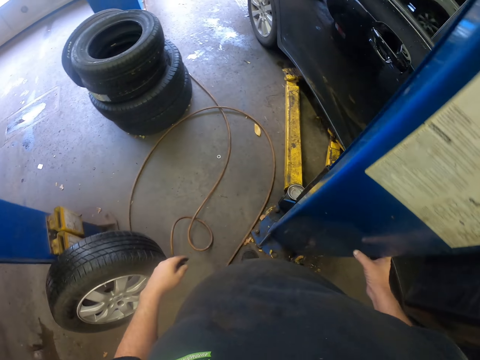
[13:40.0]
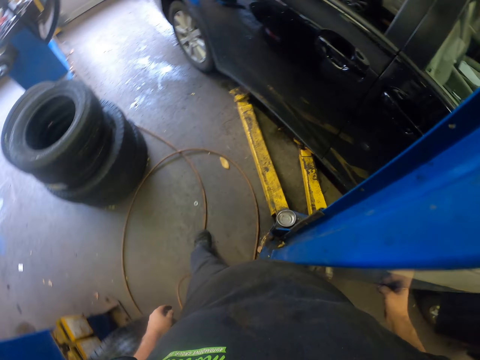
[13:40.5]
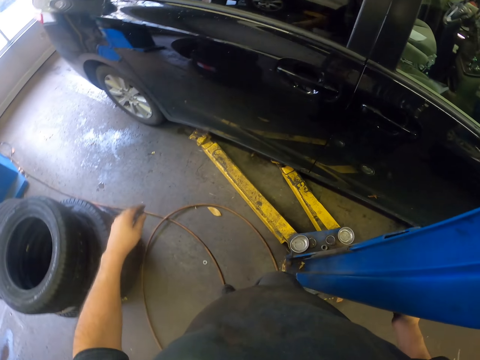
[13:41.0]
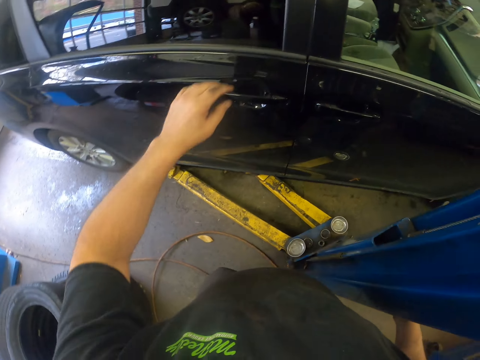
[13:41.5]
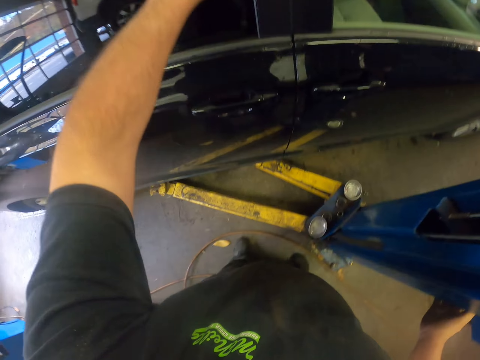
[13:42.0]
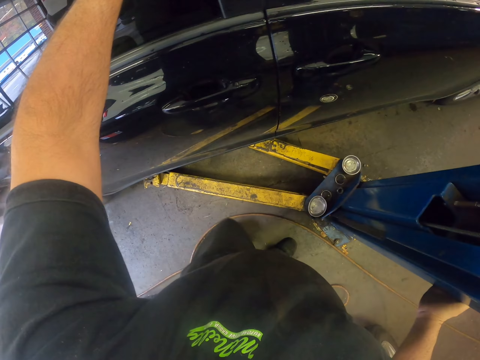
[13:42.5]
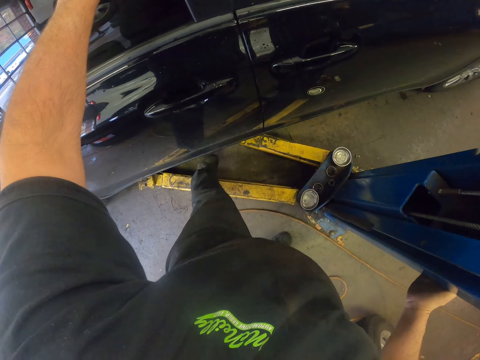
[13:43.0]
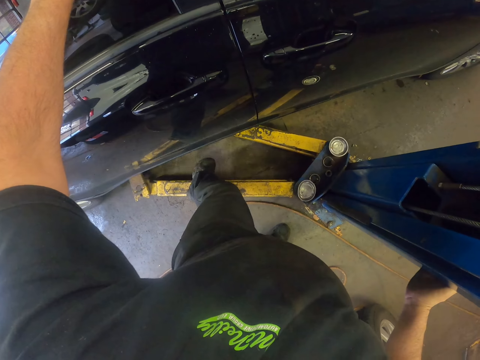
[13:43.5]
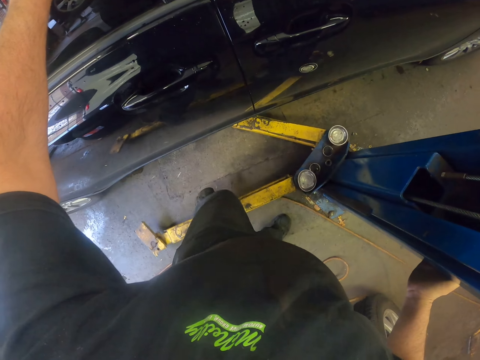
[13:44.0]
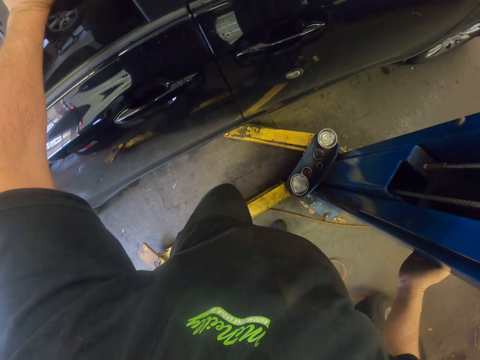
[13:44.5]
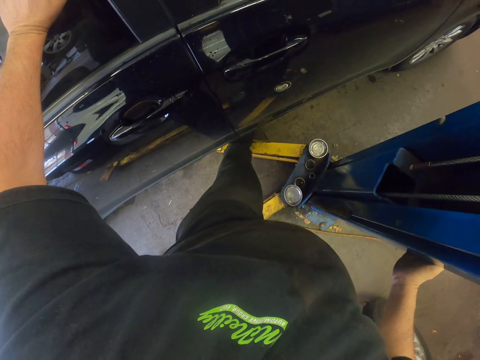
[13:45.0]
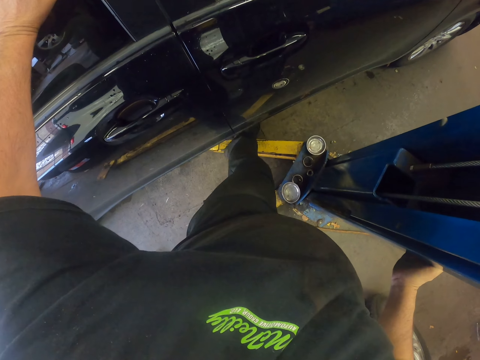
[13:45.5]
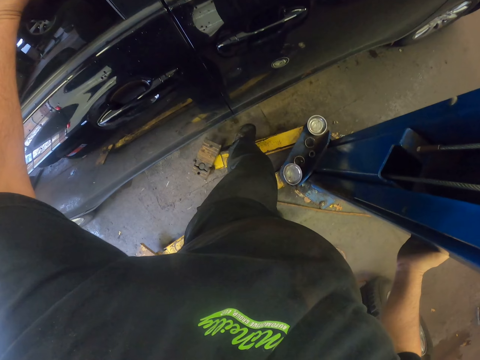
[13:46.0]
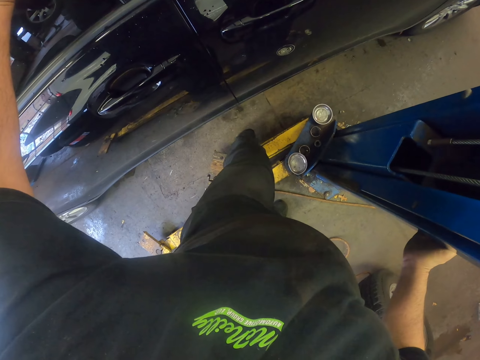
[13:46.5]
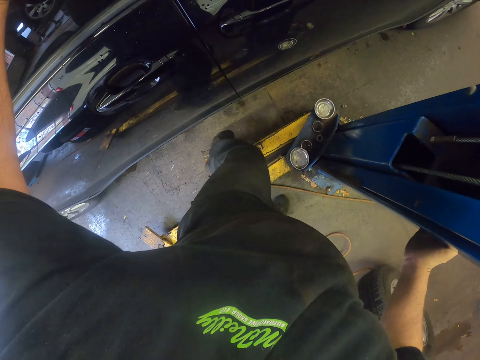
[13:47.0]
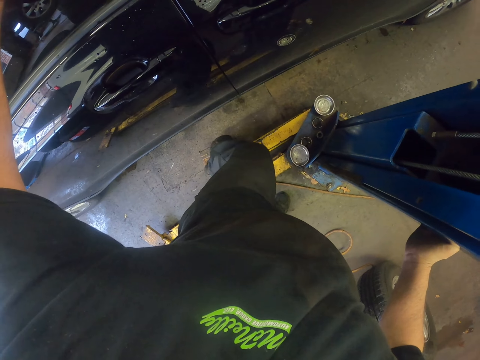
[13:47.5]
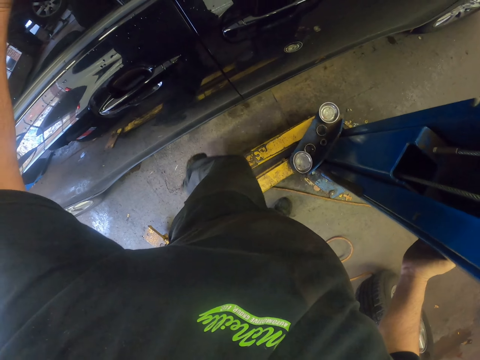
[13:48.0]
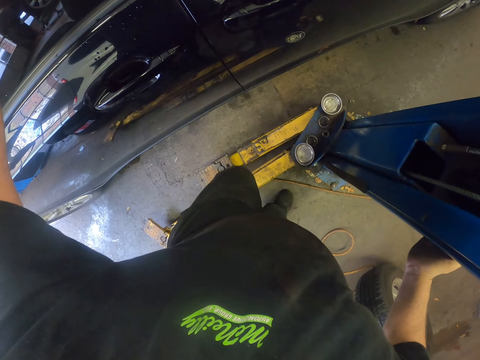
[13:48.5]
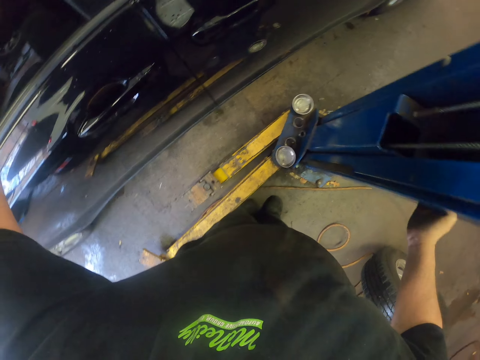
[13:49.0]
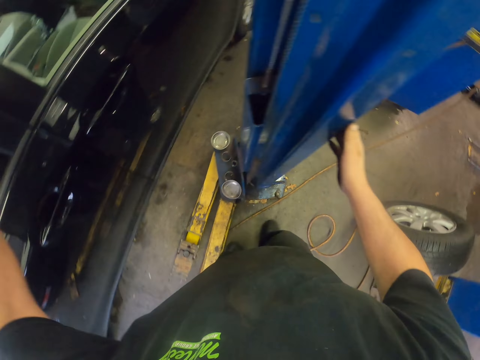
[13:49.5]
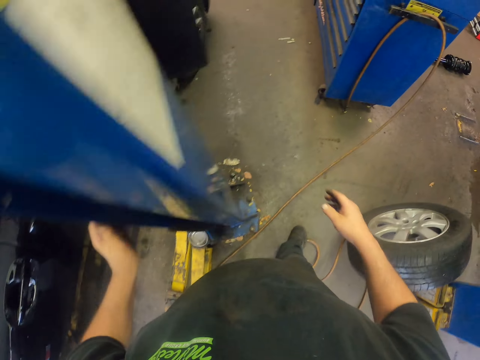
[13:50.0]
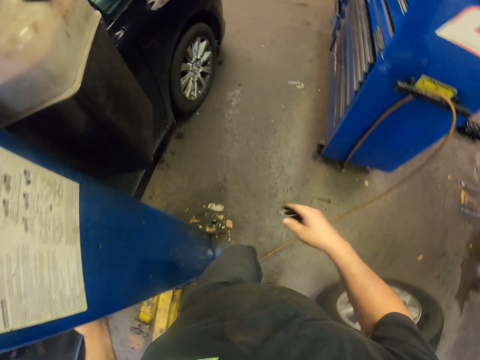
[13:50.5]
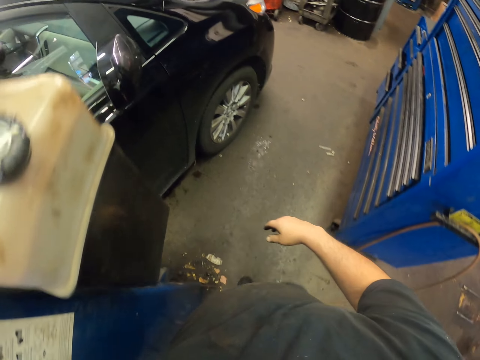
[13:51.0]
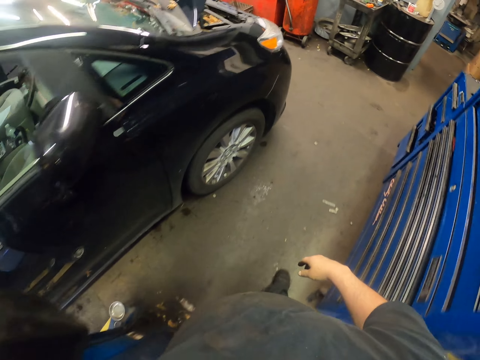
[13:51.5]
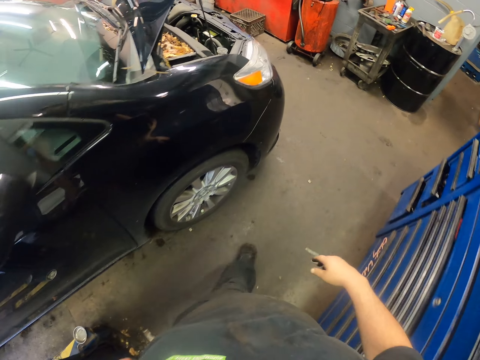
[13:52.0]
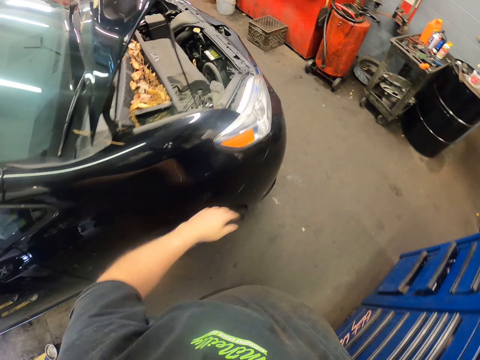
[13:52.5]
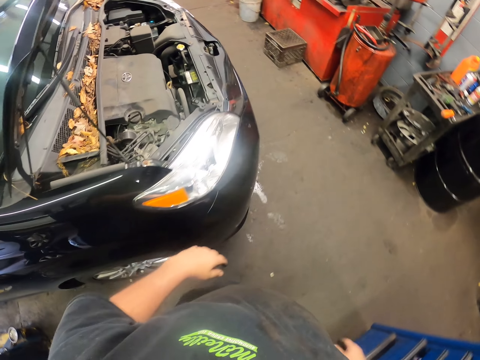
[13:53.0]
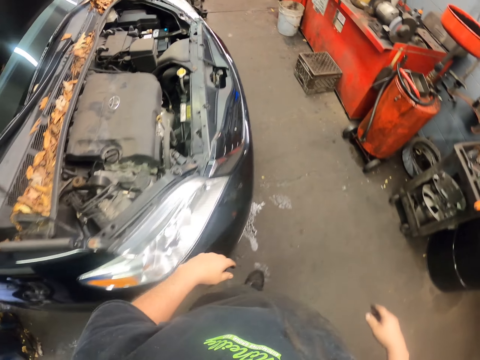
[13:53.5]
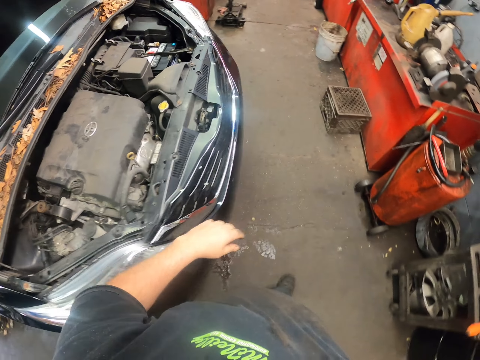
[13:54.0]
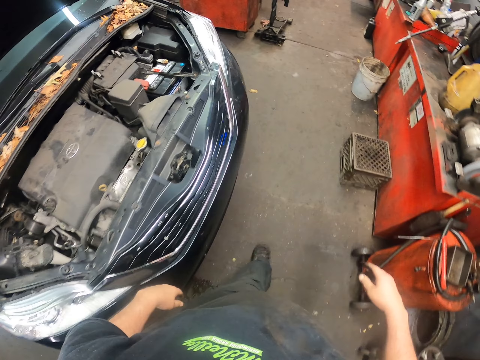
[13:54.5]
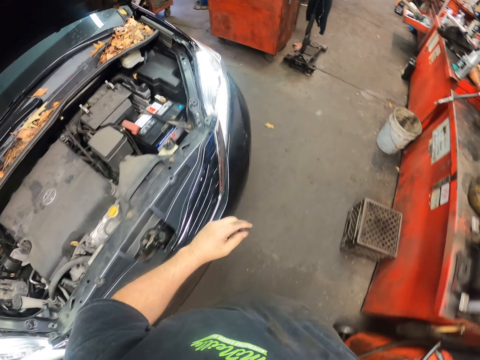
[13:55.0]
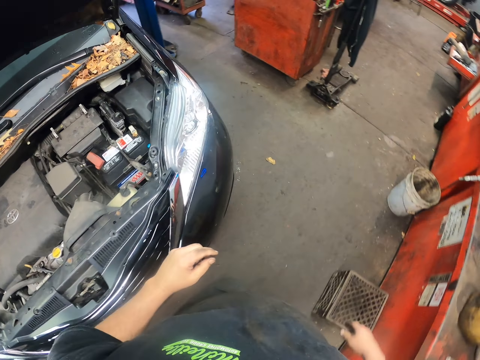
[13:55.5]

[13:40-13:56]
The camera wearer holds the car. He pulls the jack with his leg. He walks around the car.

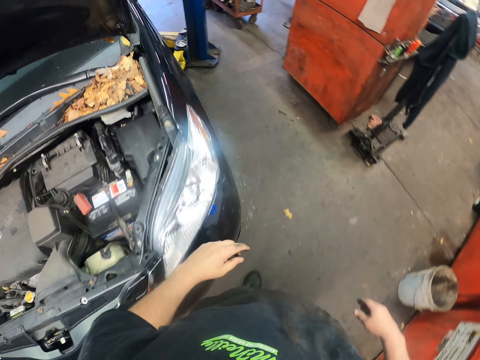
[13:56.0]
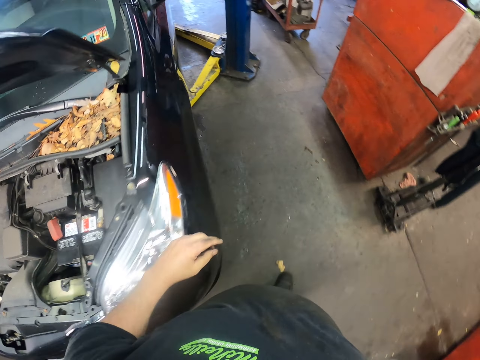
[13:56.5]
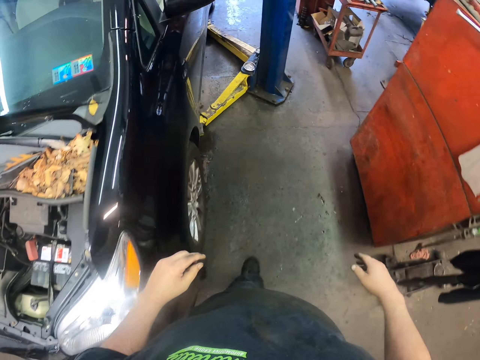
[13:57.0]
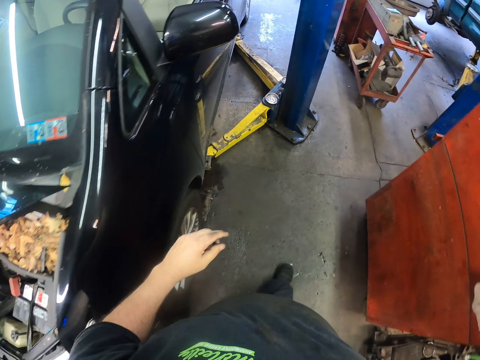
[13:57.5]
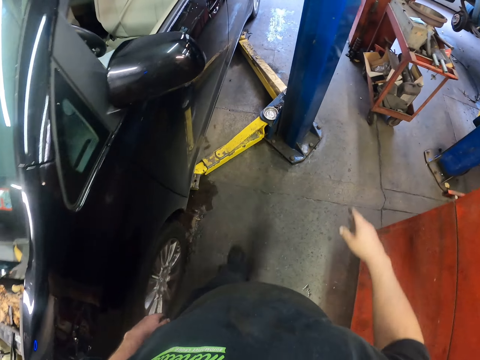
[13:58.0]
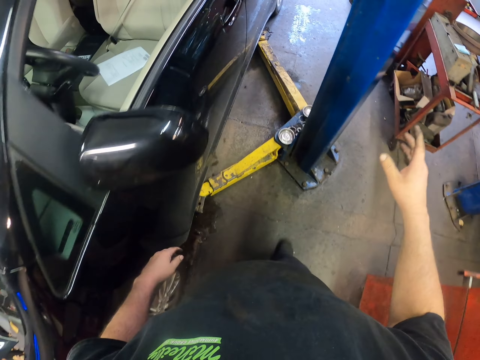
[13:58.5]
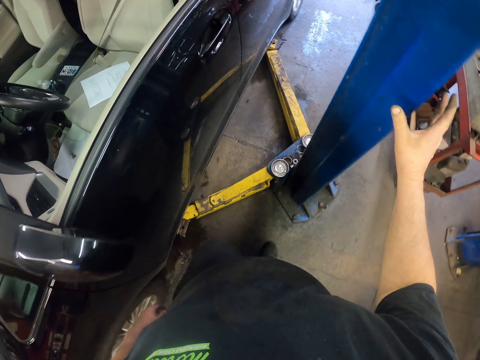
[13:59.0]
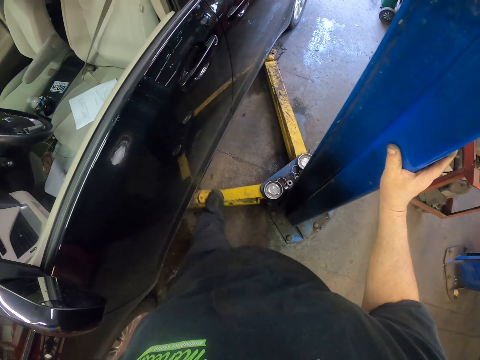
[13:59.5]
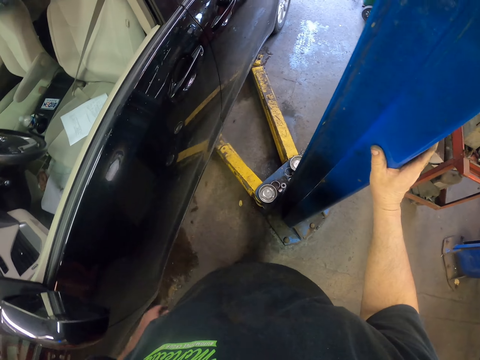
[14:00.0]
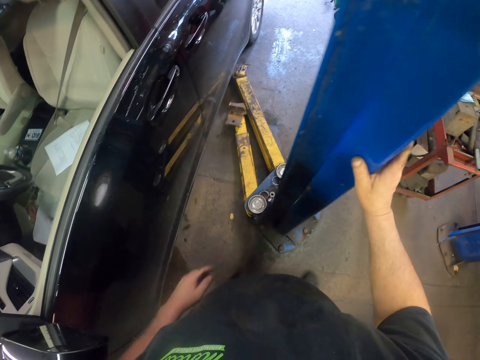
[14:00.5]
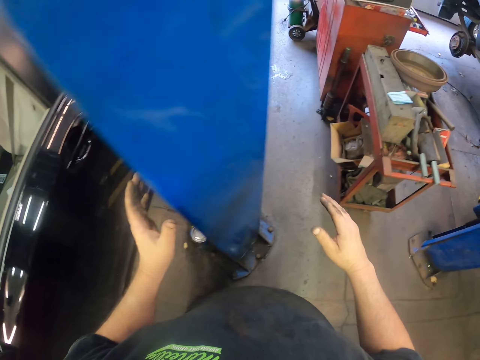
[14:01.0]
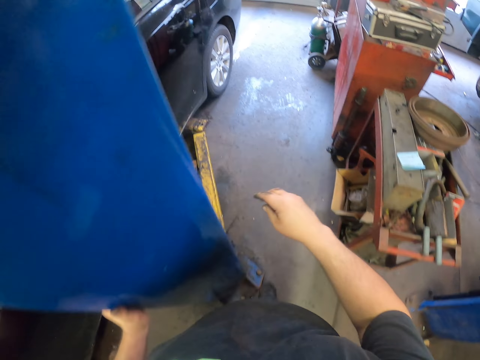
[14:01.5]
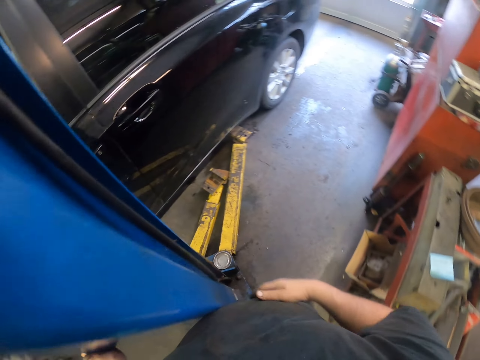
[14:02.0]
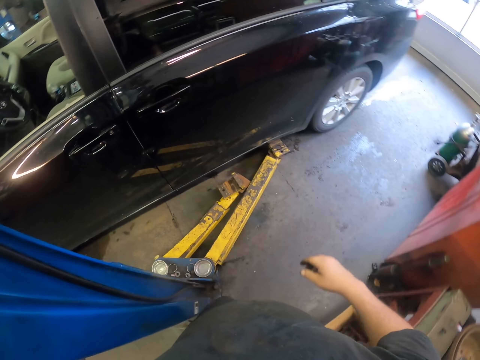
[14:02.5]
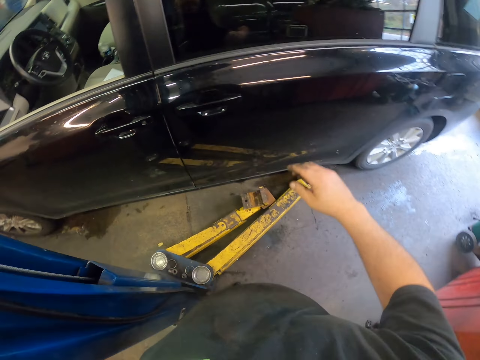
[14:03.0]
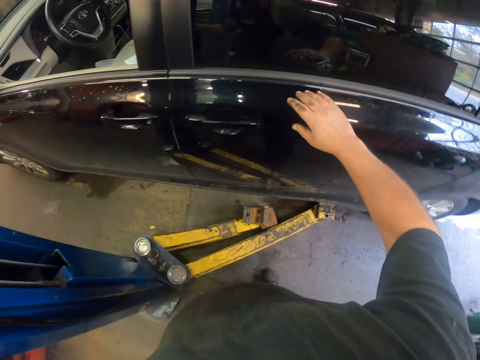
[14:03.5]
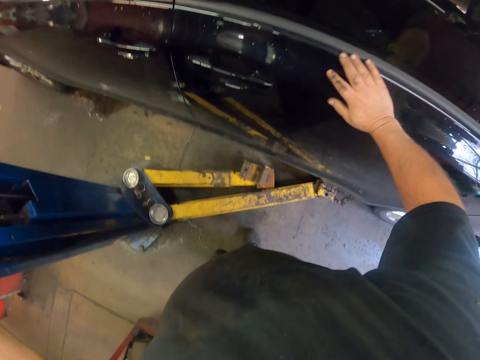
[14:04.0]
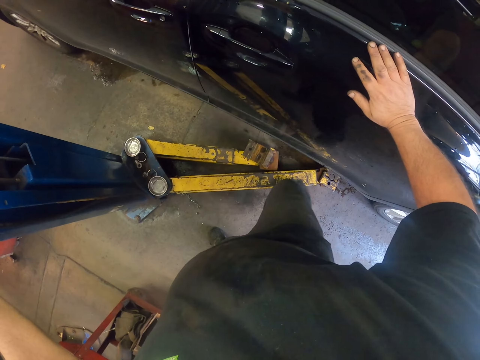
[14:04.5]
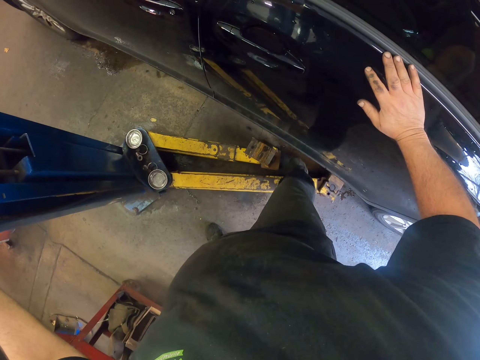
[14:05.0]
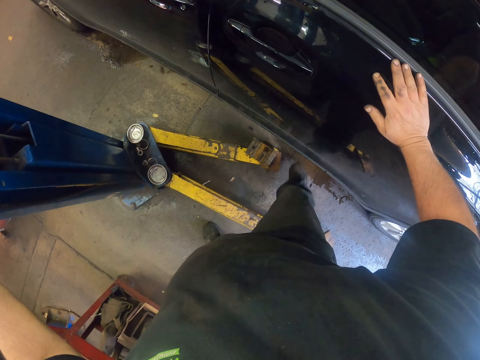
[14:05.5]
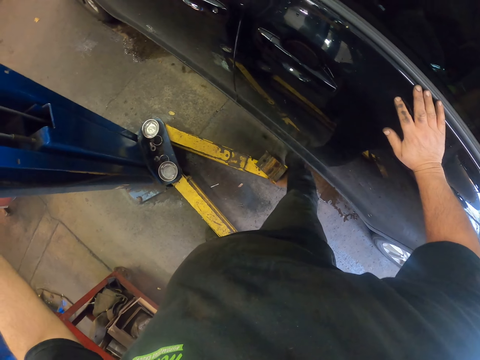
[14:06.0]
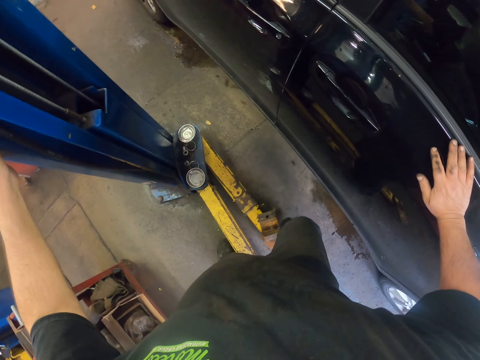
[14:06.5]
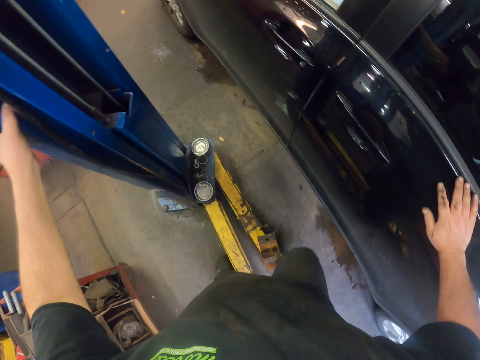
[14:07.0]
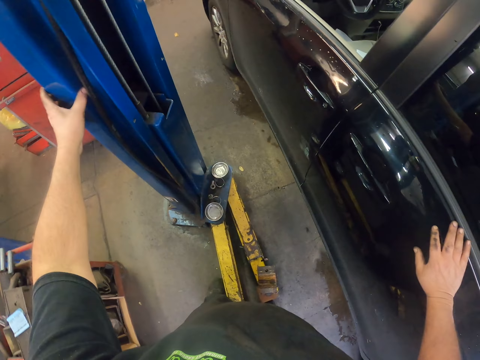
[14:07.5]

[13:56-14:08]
The camera wearer pushes the car jack with his leg. He holds the hydraulic car lift machine. He walks around. He touches the car. He pulls back the car jack with his leg.
